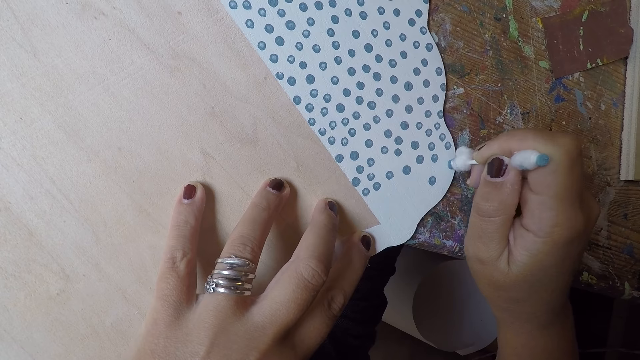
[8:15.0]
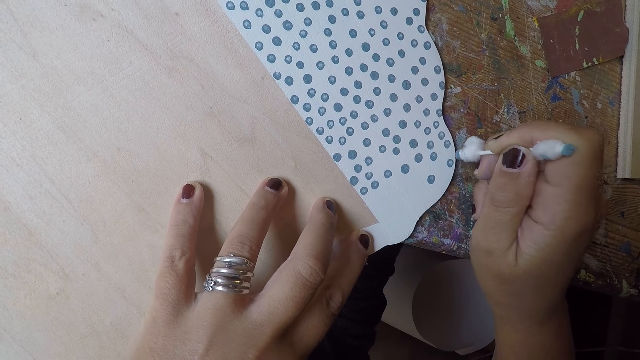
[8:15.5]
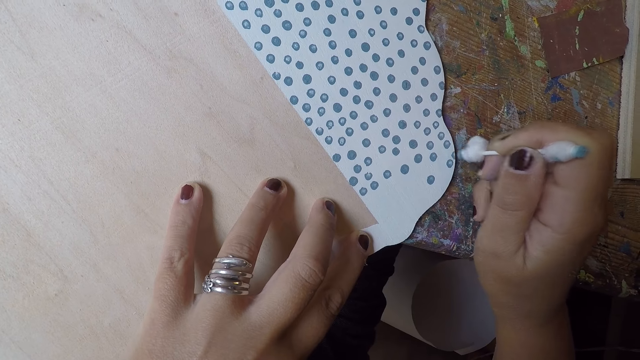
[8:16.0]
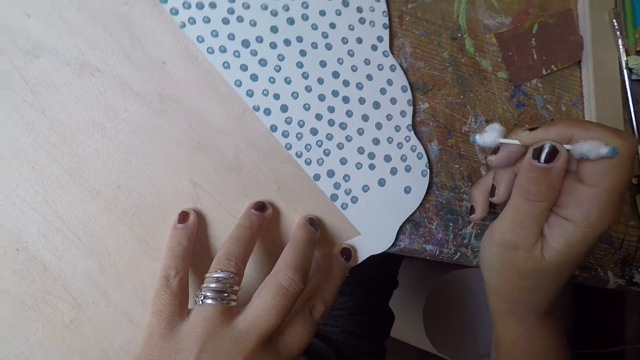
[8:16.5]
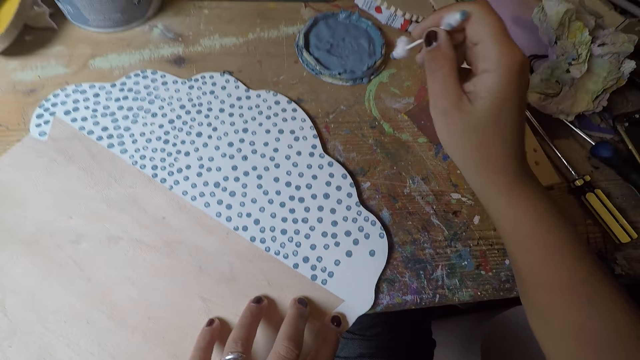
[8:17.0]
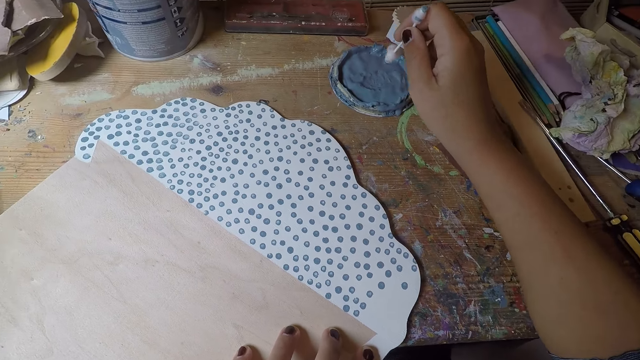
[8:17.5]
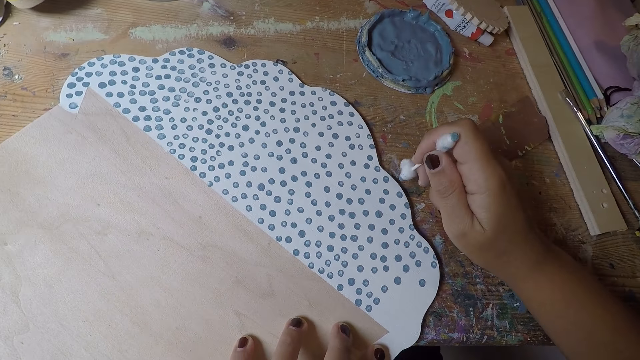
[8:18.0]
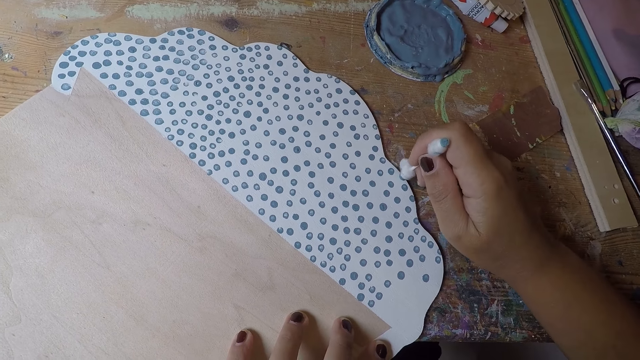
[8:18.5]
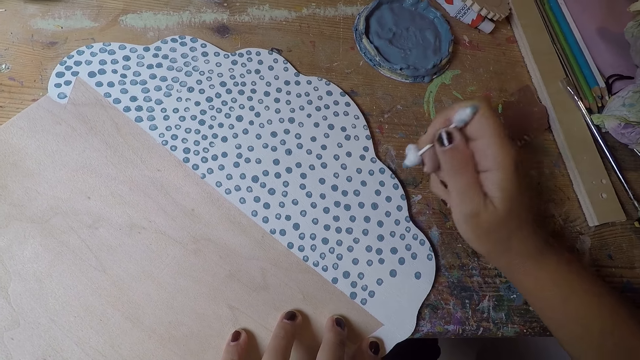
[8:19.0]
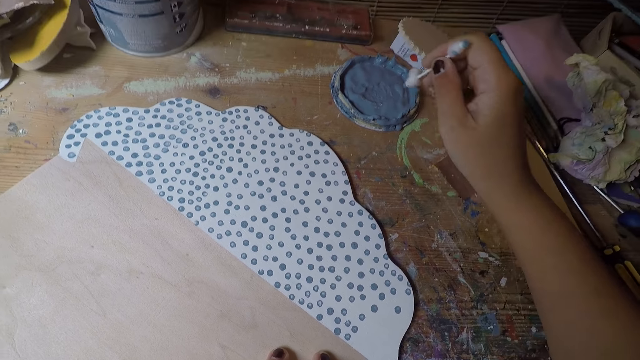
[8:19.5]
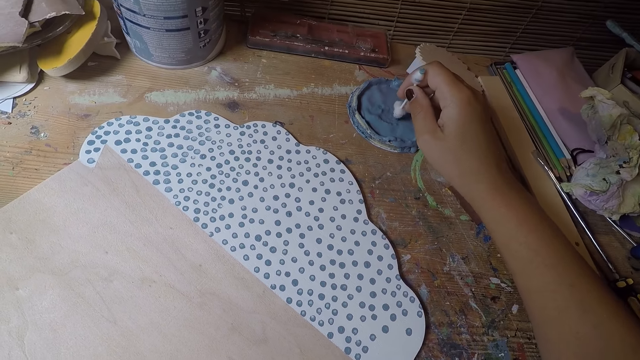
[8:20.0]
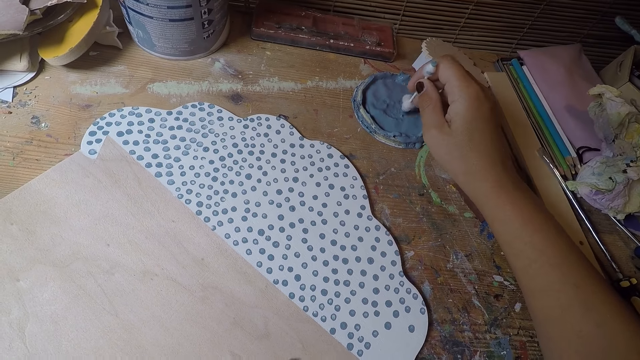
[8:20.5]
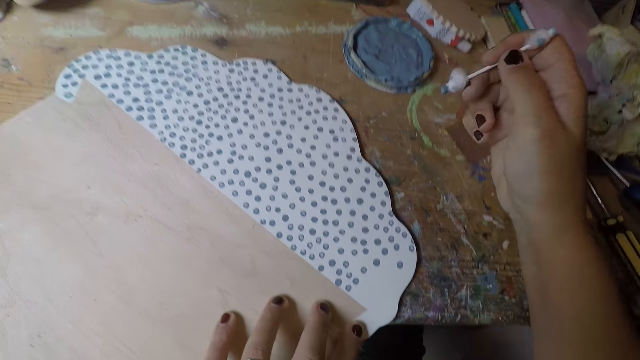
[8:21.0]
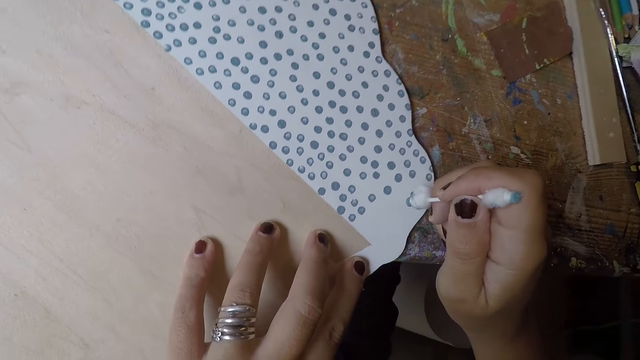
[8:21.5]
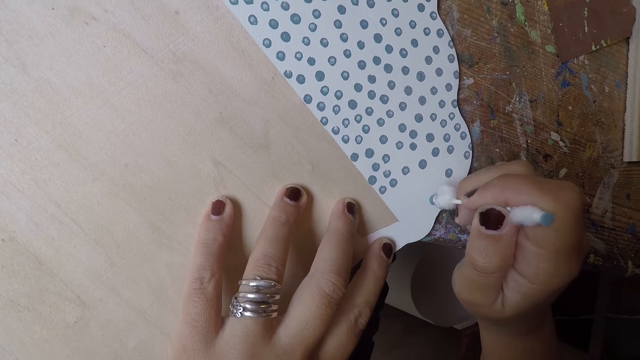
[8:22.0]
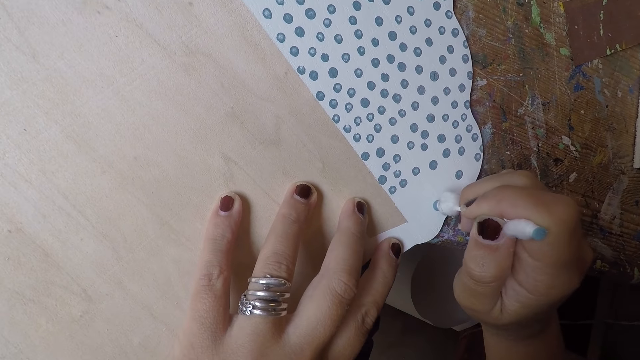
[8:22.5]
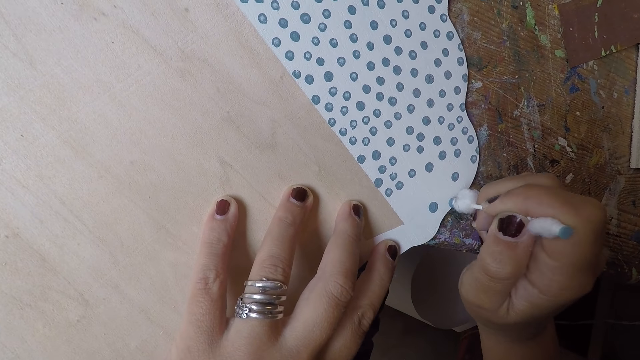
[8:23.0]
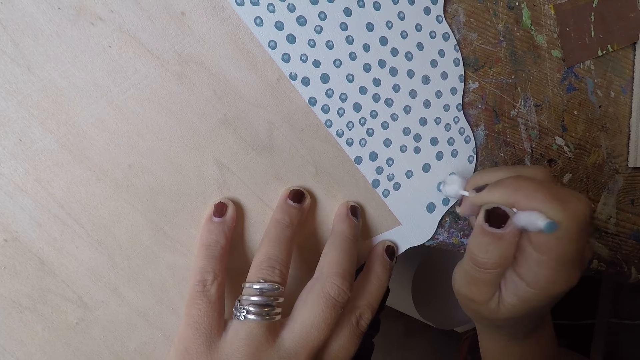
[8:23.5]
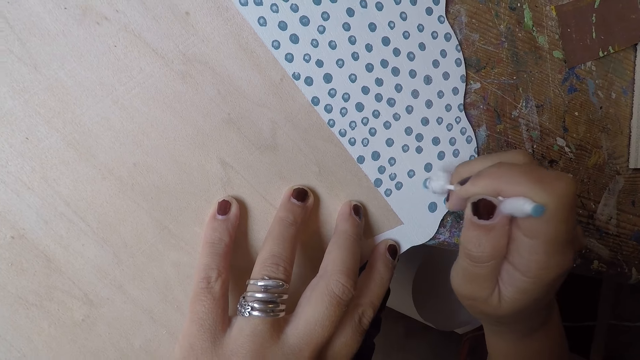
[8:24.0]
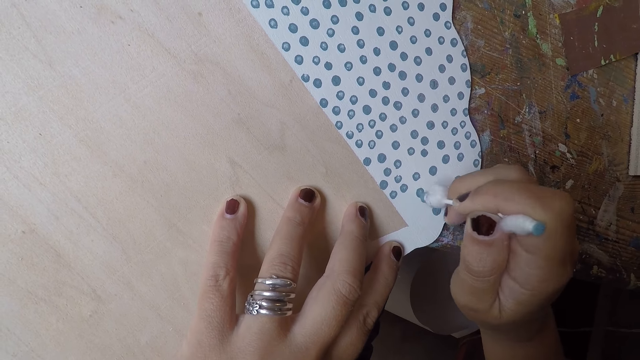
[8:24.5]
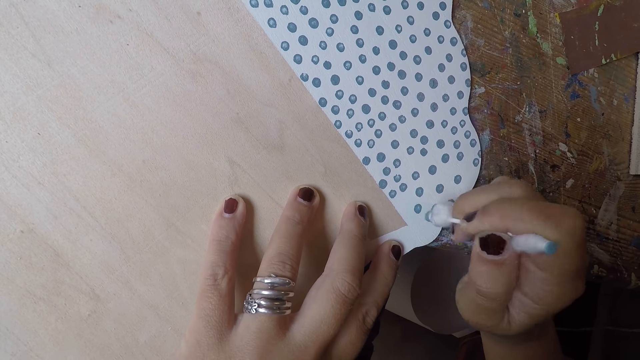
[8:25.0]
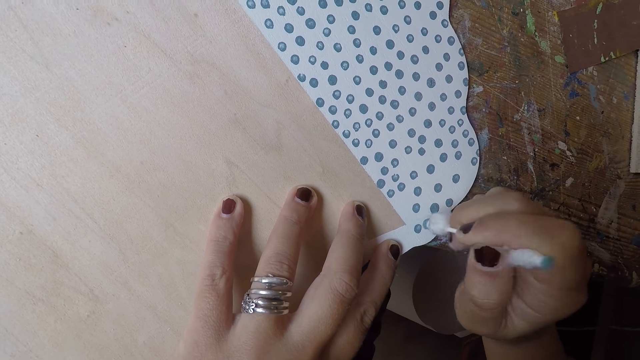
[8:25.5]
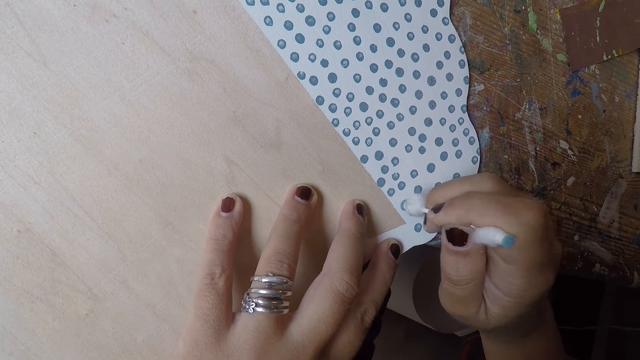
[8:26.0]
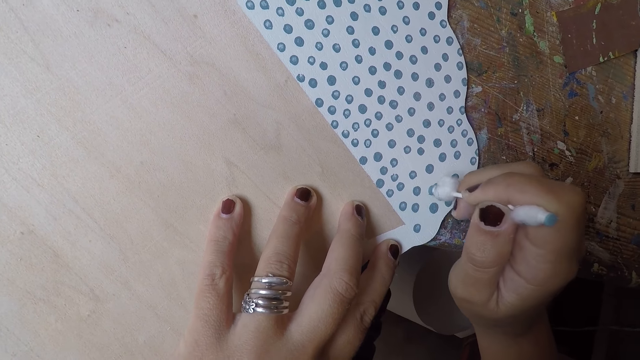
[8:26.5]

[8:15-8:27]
The camera wearer takes paint from the paint cover on the table with the cotton bud in his right hand. He puts dots on the white paper with the cotton bud in his right hand.

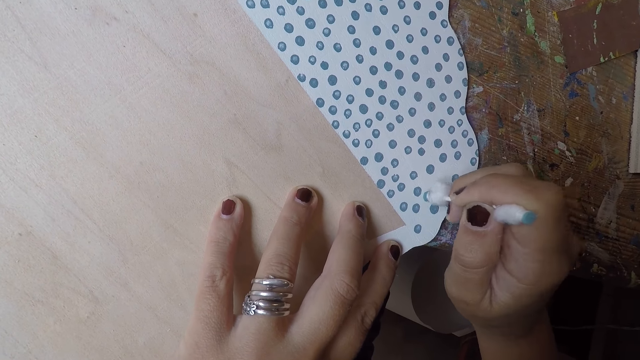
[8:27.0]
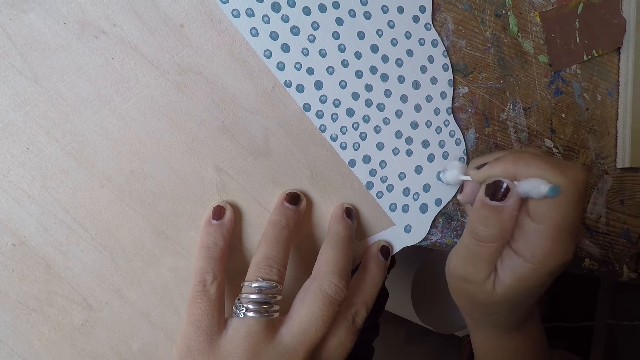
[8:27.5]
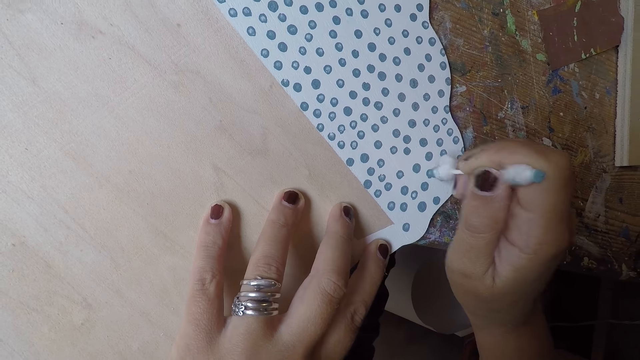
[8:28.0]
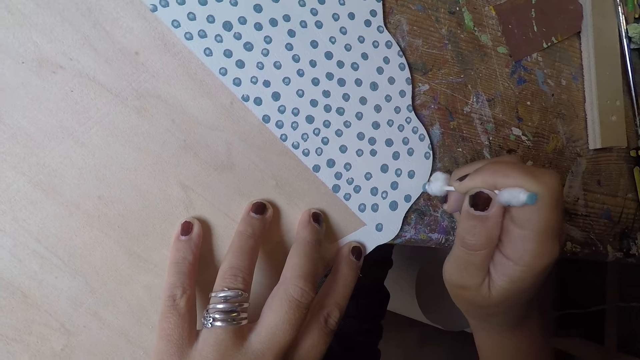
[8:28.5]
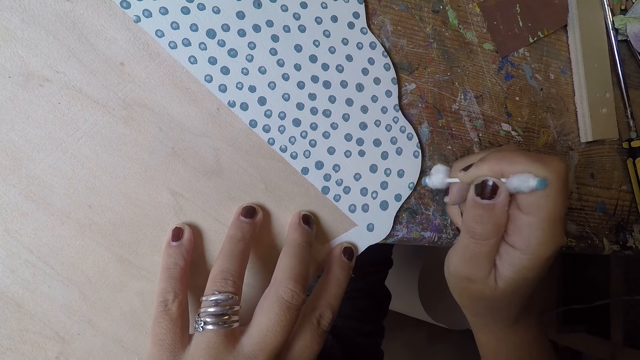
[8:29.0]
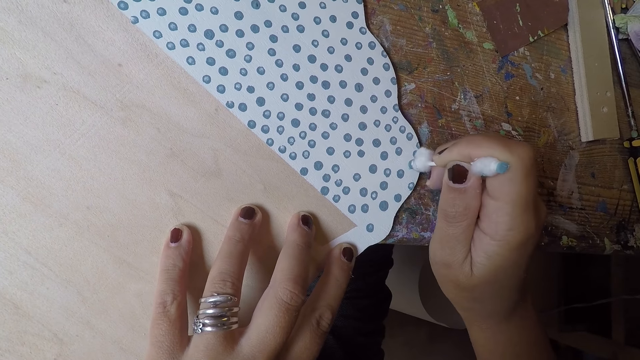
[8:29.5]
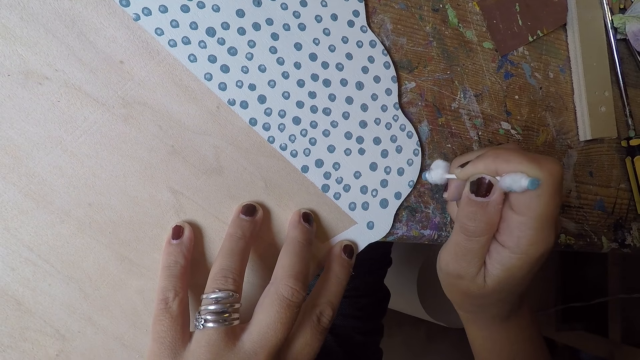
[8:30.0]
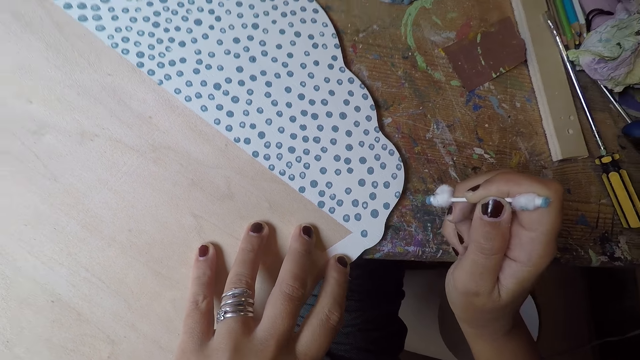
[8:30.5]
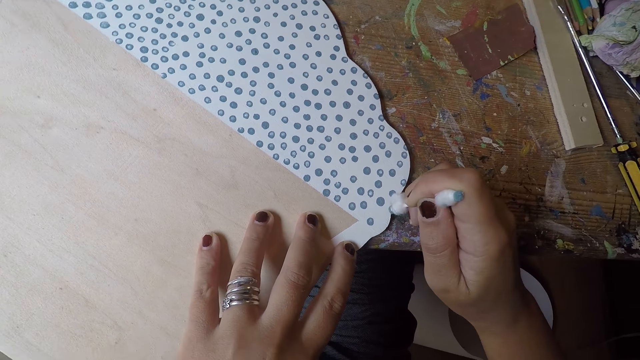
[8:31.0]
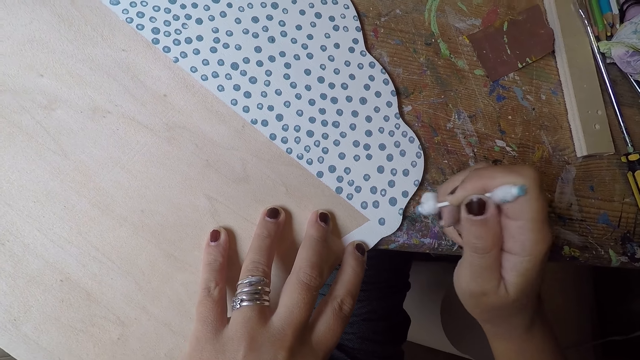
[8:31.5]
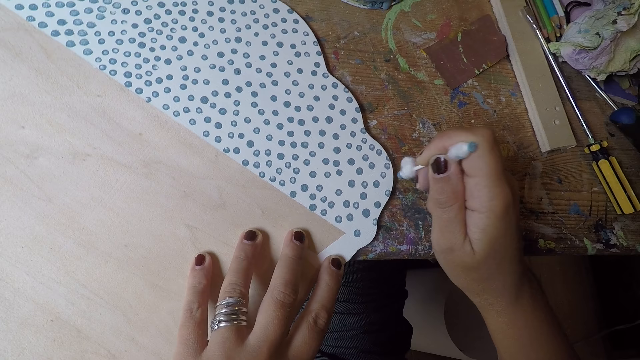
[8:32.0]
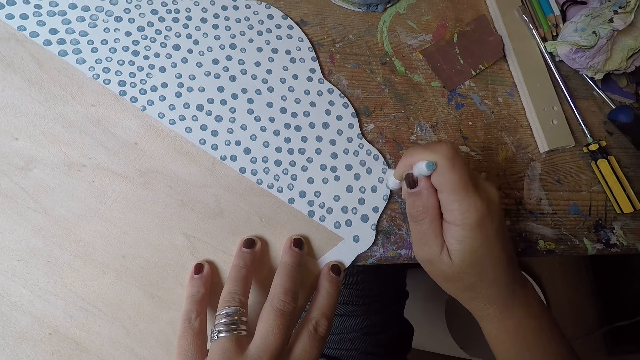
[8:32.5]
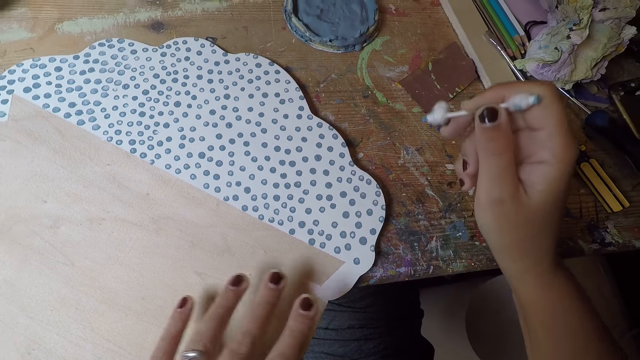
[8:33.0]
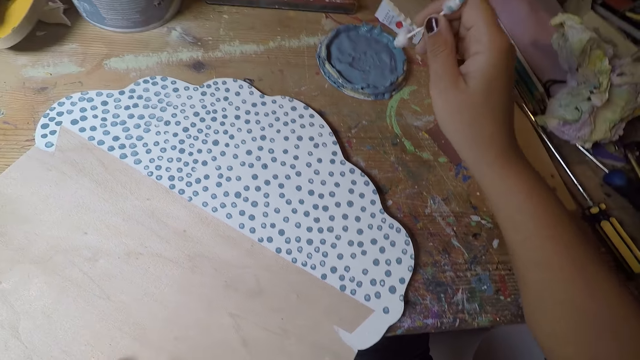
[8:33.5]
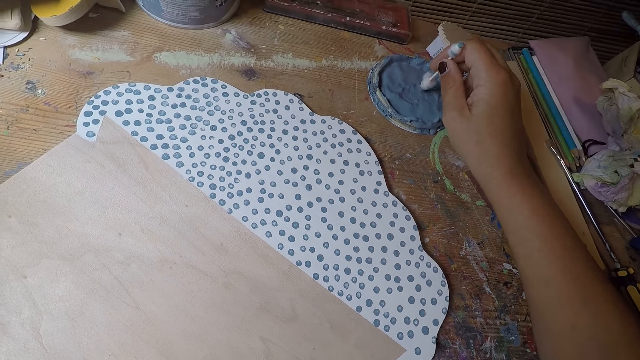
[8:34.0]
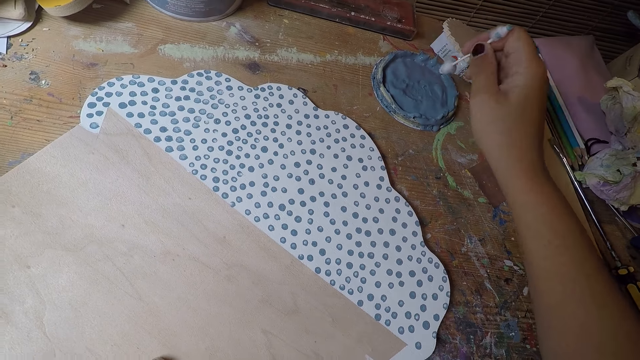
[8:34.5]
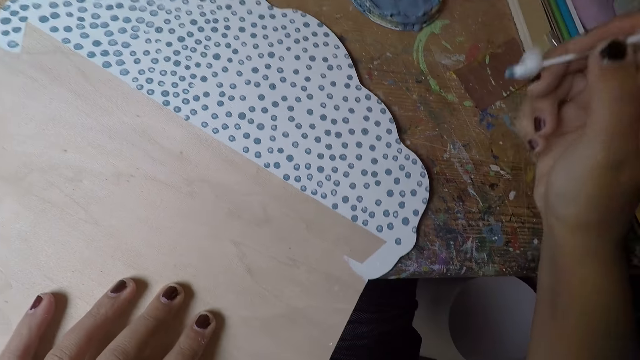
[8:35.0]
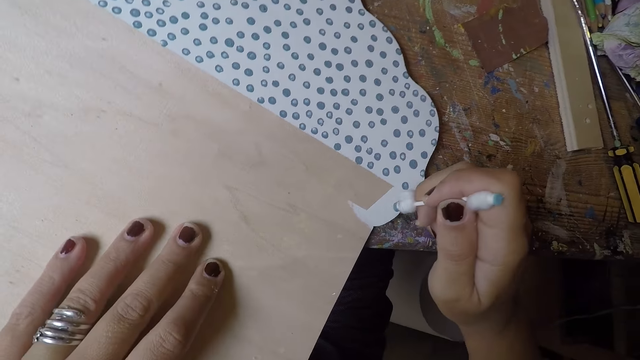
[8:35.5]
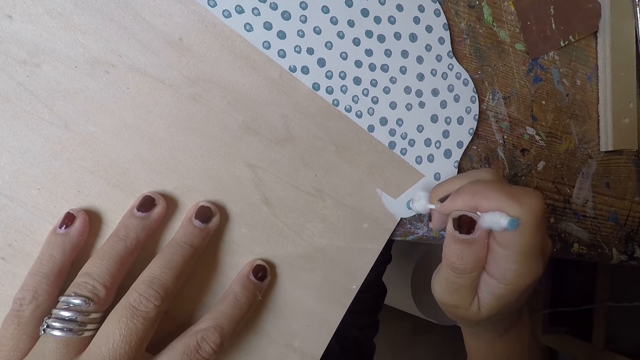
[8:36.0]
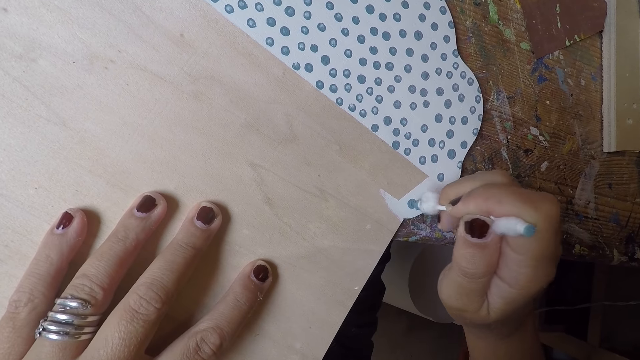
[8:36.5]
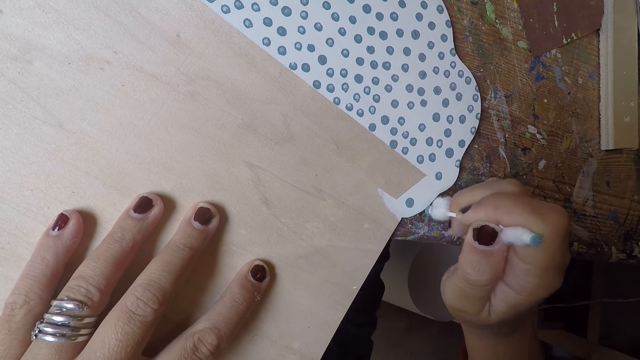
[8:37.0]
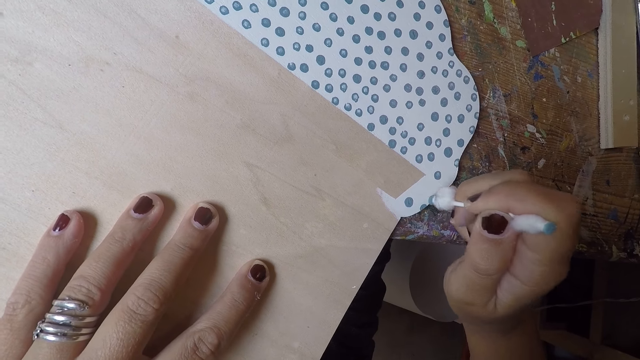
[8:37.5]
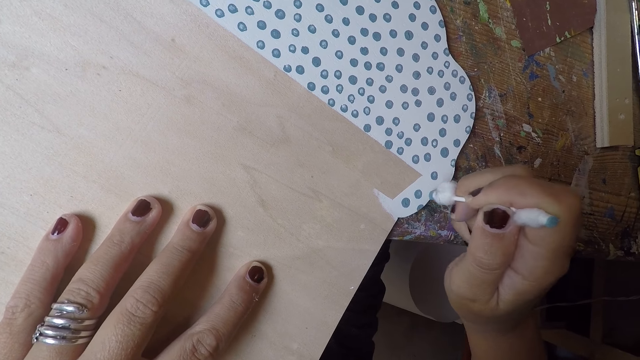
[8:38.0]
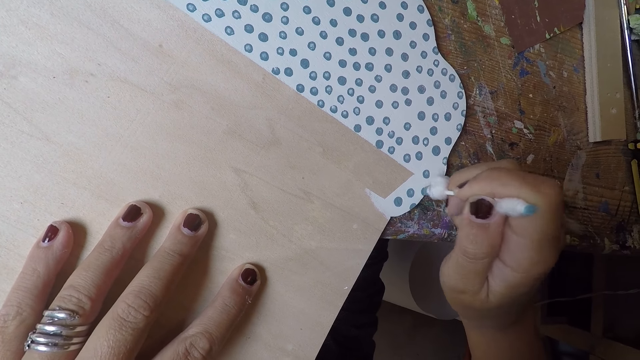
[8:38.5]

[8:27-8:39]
The camera wearer adjusts the white paper board with his left hand. He takes paint from the paint cover on the table with the cotton bud in his right hand. He adjusts the white paper board with his left hand, and puts dots on the white paper with the cotton bud in his right hand.
